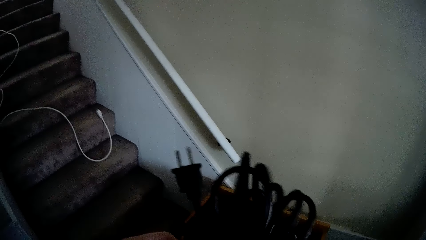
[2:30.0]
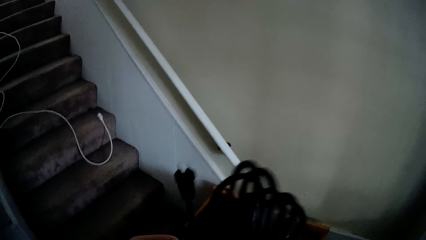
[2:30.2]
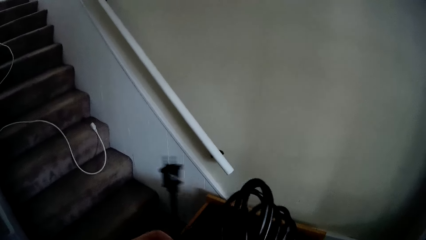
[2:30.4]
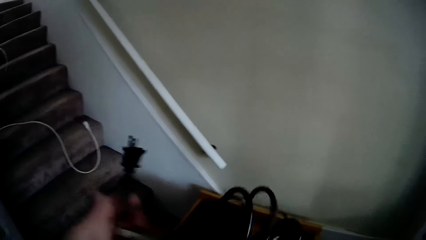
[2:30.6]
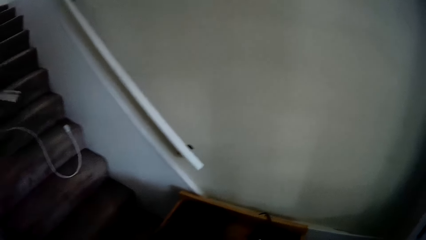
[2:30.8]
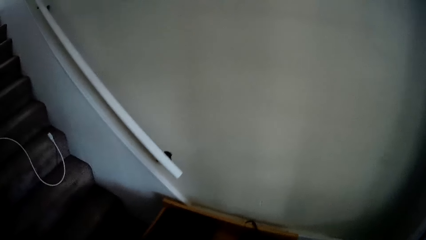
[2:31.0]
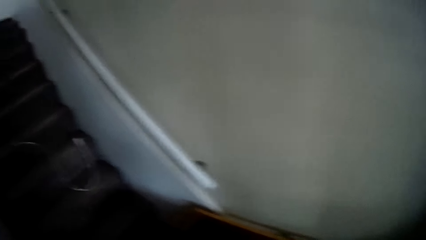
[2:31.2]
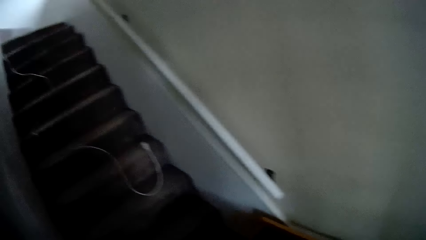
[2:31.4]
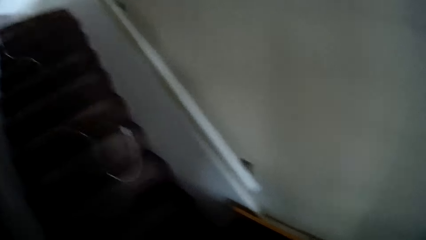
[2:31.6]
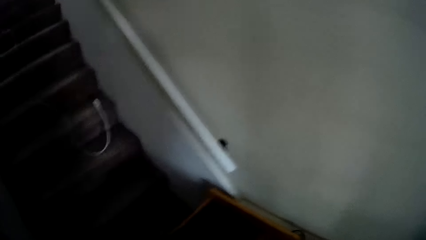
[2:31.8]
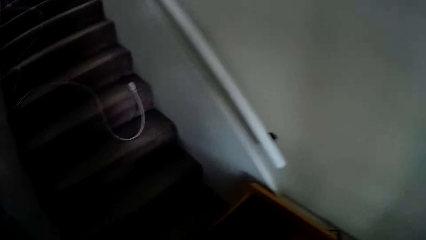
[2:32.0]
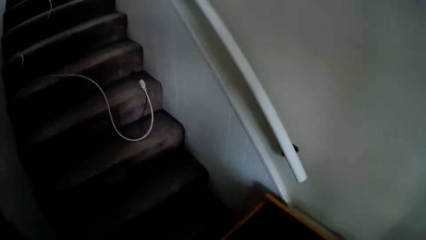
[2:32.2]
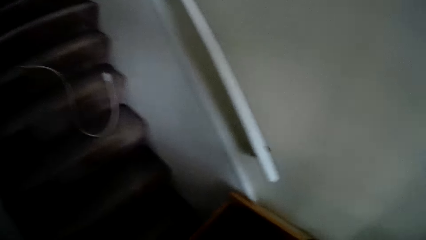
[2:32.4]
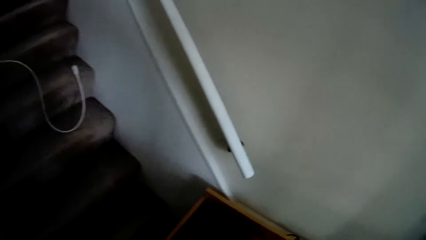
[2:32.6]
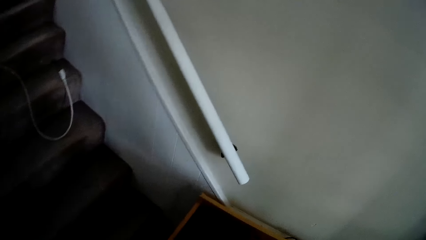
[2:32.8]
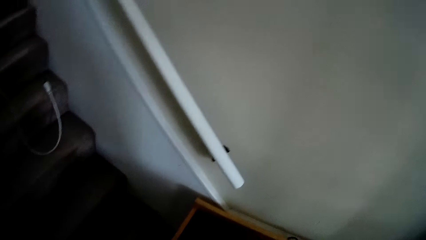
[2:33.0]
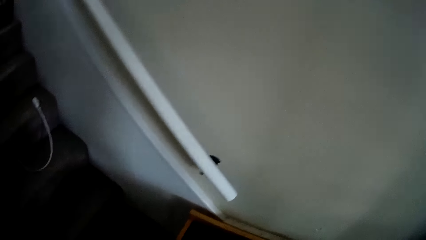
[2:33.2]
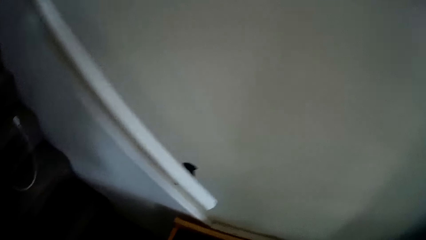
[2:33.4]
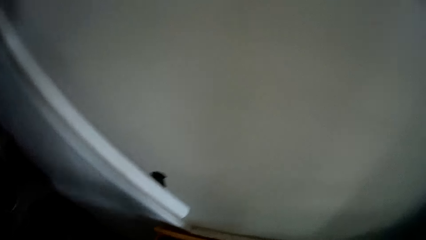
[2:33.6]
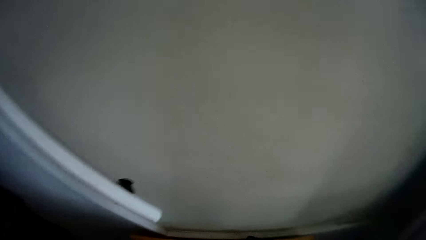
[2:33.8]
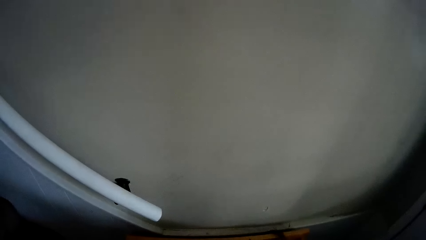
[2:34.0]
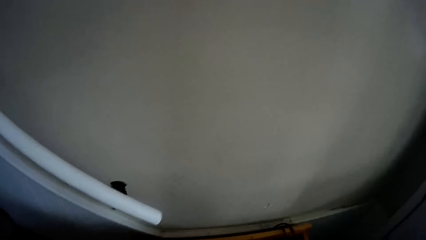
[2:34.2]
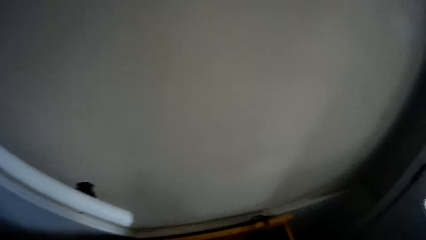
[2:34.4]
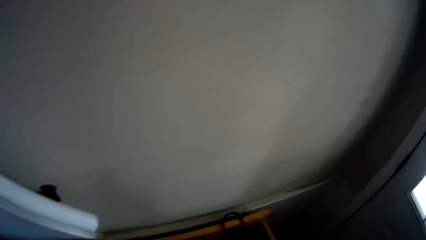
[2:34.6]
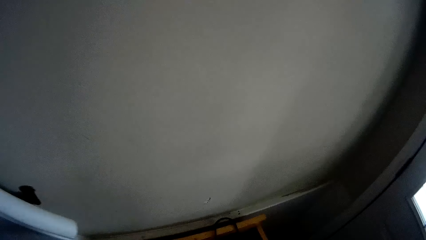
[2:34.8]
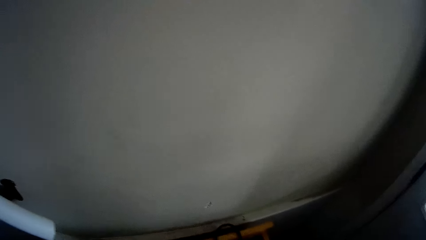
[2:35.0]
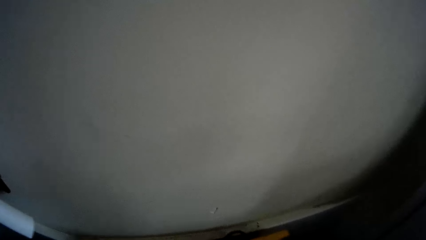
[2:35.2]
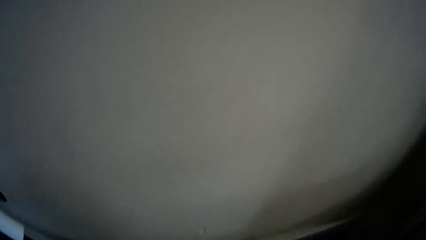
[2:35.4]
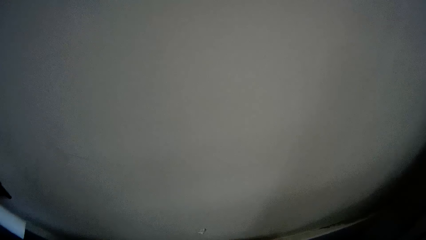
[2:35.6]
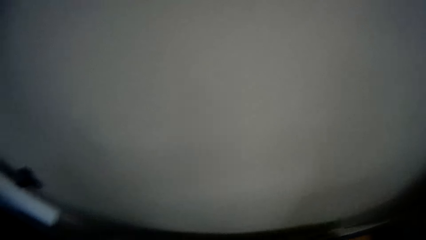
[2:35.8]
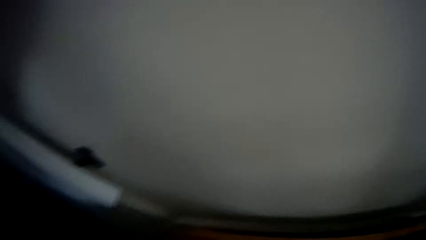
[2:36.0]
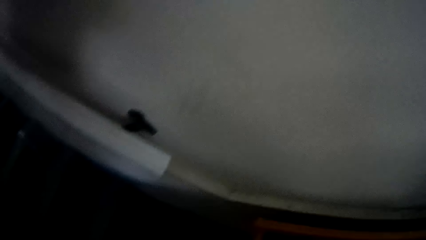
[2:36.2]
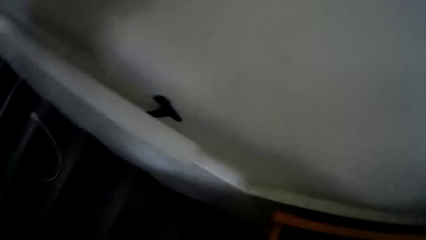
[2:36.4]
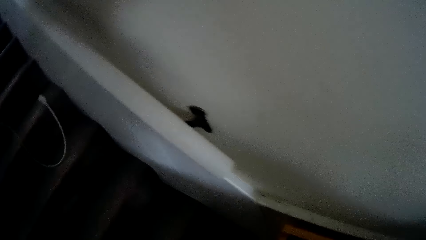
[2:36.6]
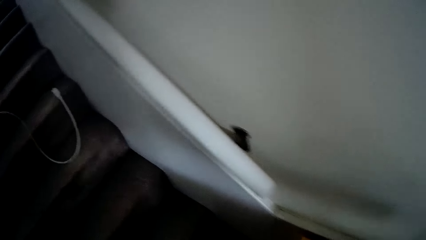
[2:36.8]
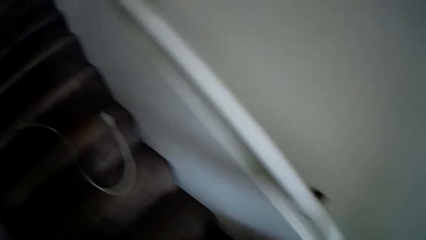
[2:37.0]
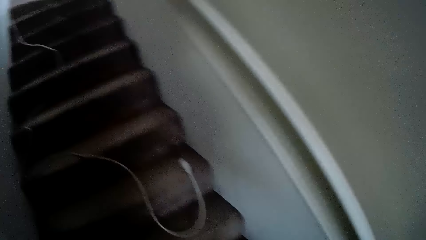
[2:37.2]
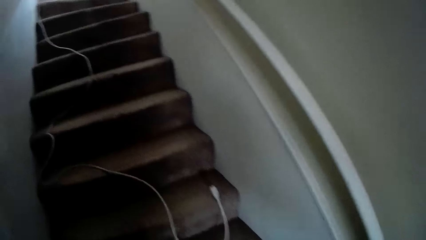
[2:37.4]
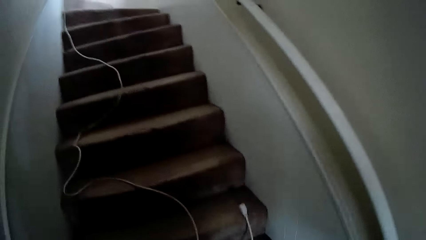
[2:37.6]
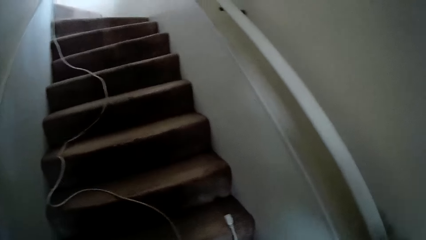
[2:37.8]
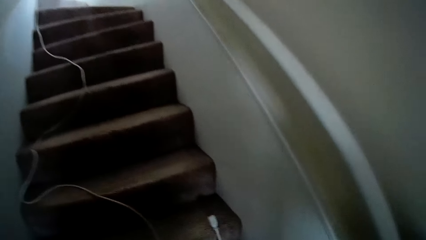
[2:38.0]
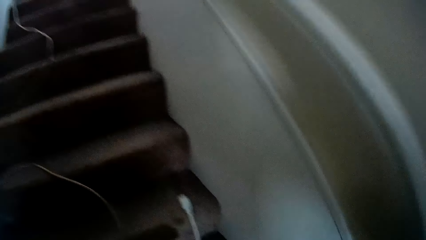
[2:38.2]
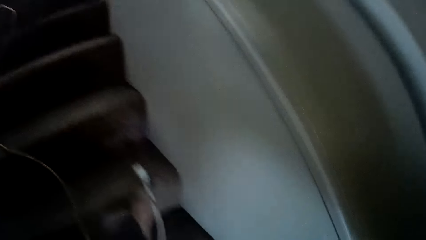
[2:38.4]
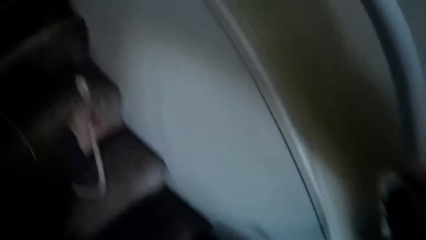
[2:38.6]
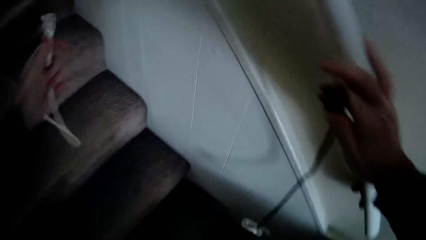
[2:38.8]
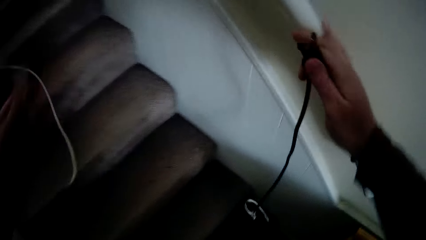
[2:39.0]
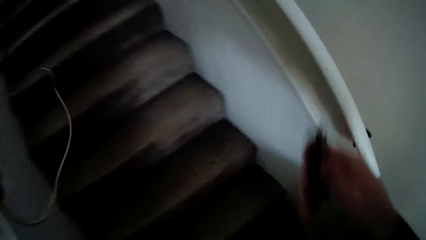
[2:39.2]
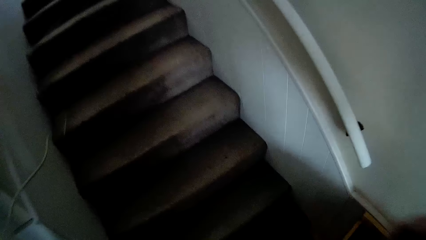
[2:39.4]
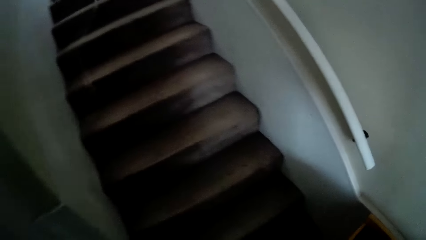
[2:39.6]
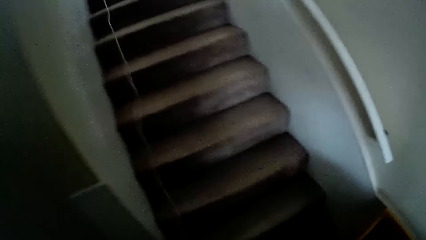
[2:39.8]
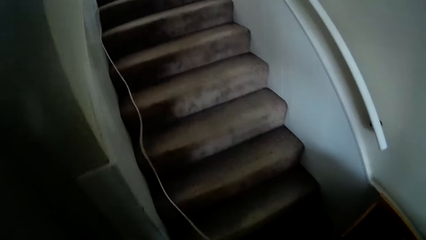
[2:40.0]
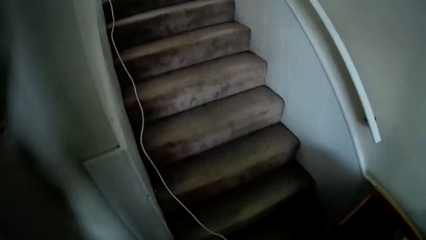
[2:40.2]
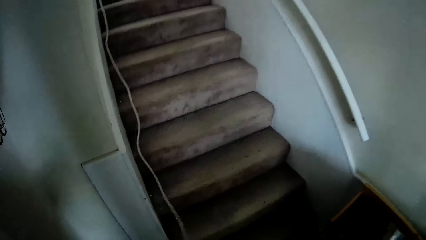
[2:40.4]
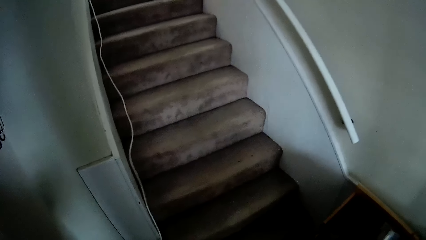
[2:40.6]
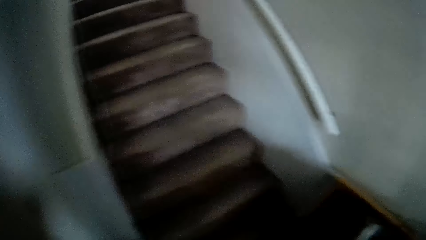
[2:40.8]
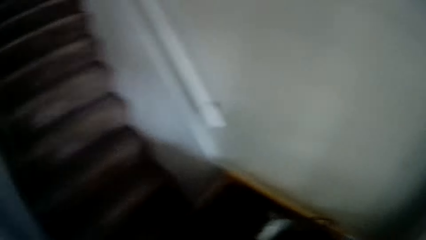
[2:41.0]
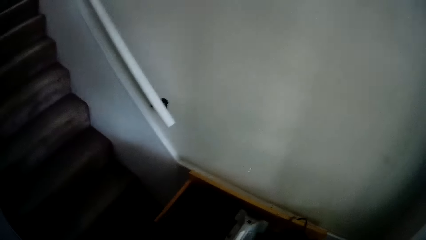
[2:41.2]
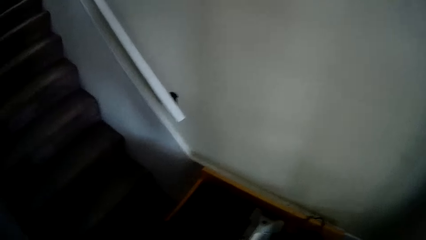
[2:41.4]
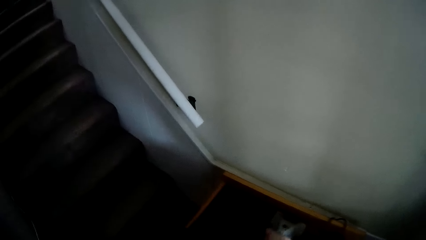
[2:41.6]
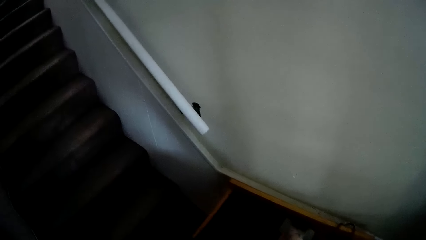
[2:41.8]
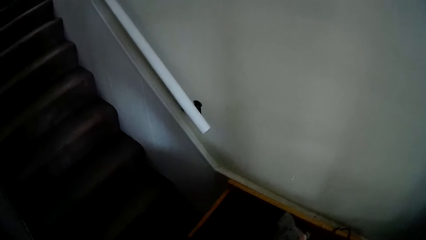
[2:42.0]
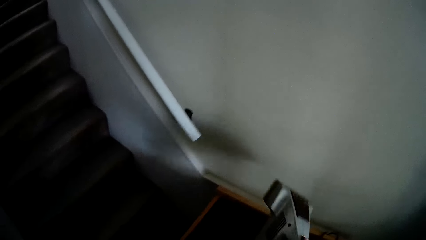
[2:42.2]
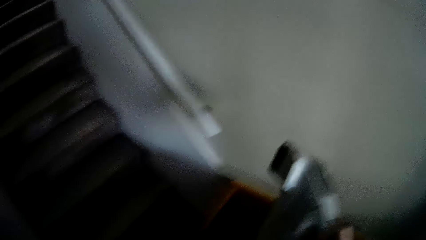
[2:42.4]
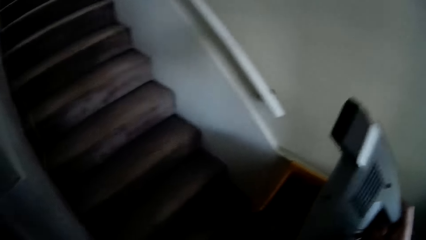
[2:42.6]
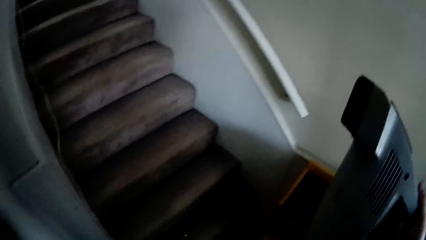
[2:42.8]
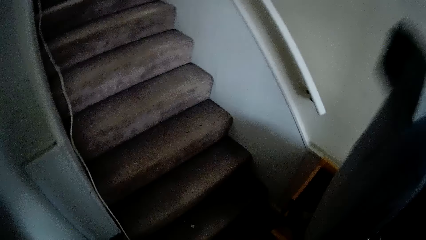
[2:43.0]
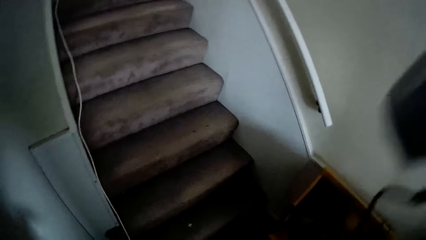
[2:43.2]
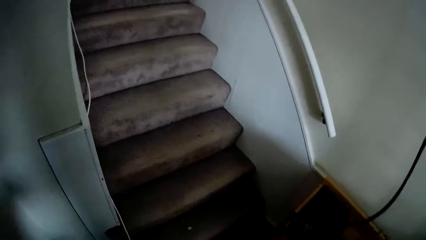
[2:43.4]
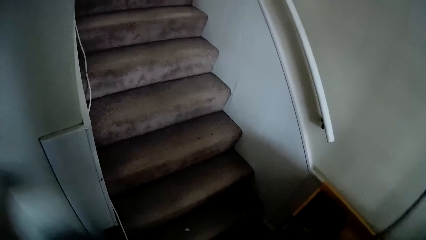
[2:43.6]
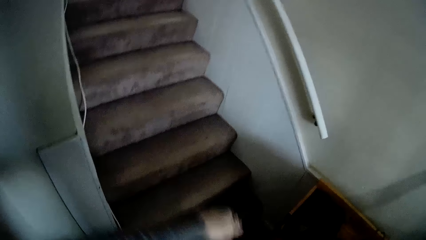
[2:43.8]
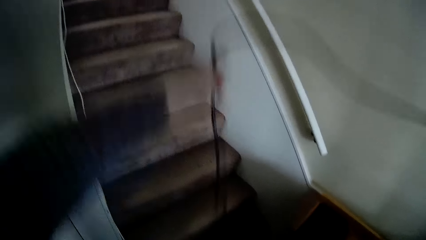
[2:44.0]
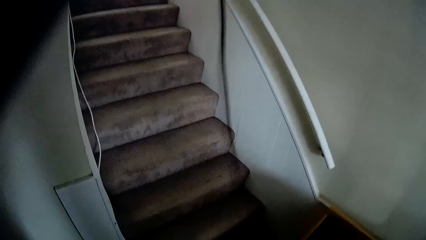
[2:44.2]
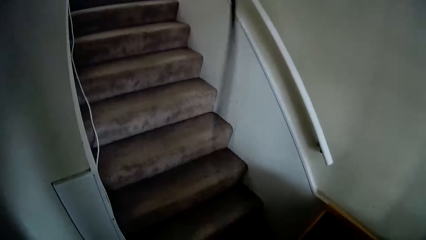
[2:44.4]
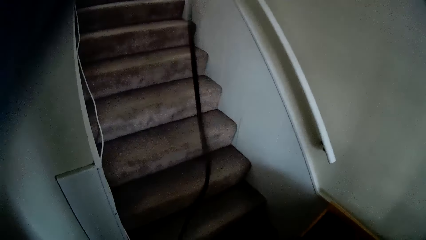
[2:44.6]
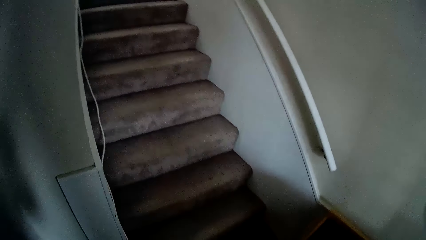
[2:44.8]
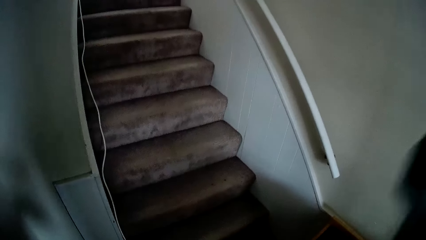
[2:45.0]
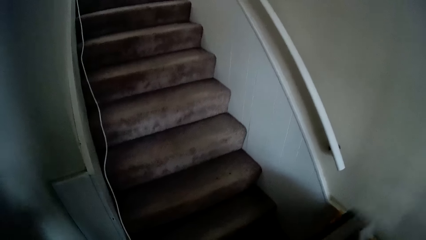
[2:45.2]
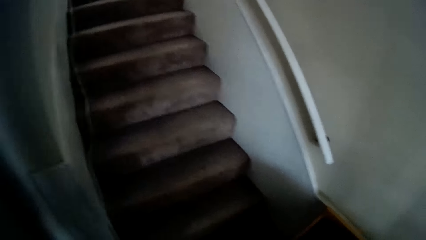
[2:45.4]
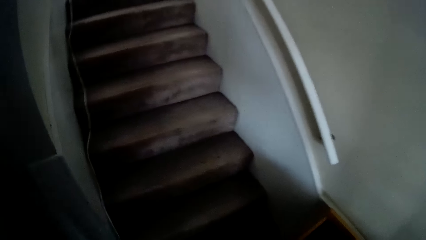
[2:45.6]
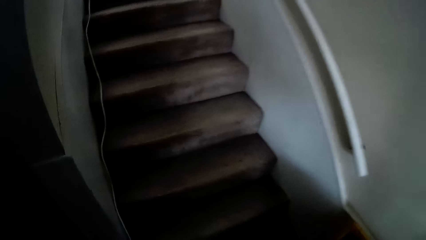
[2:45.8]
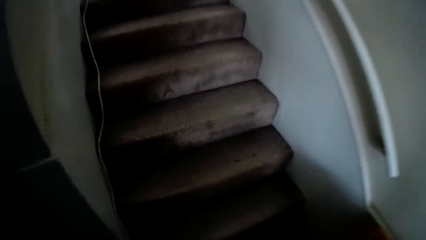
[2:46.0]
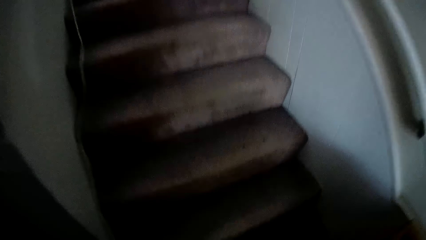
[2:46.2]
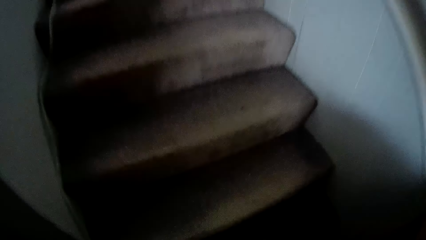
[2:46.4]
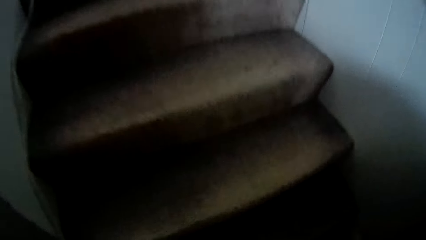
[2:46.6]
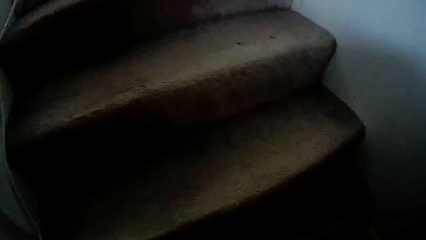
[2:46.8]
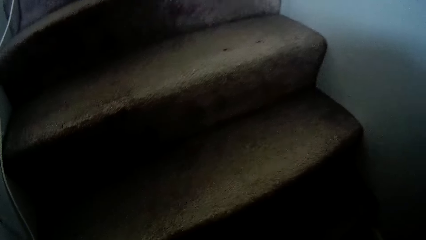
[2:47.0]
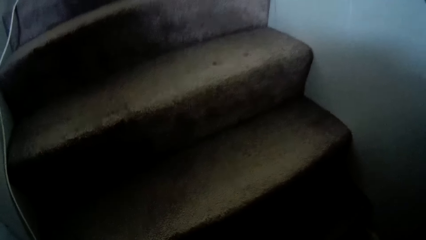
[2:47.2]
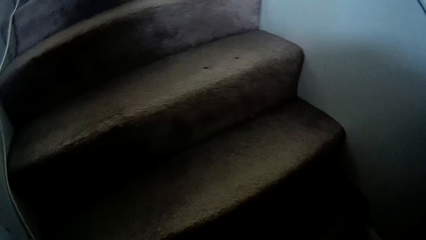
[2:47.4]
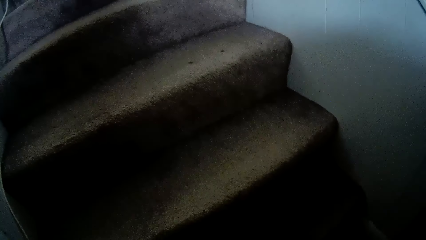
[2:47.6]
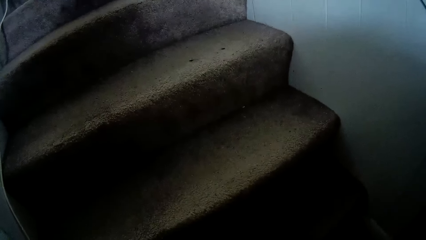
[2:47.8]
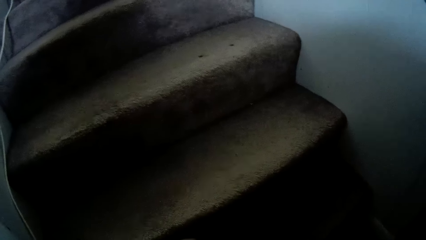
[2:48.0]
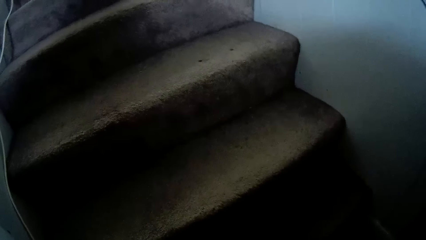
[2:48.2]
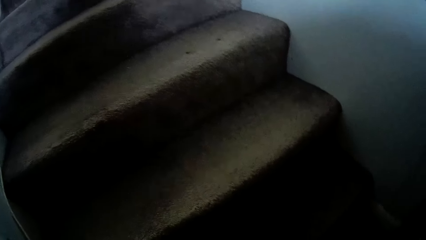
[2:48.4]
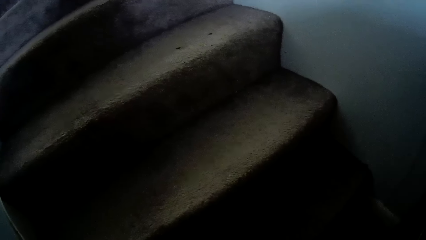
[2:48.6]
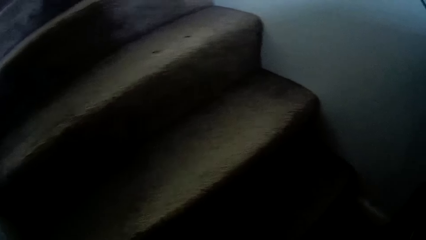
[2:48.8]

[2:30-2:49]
The camera wearer unfolds the cable. They pick a wire. They pull the white cable. They connect the wire in the cleaning machine. They pick a handheld vacuum cleaner. They pull the wire. They lift up the cable. They turn on the handheld vacuum cleaner. They clean the staircase carpet.
